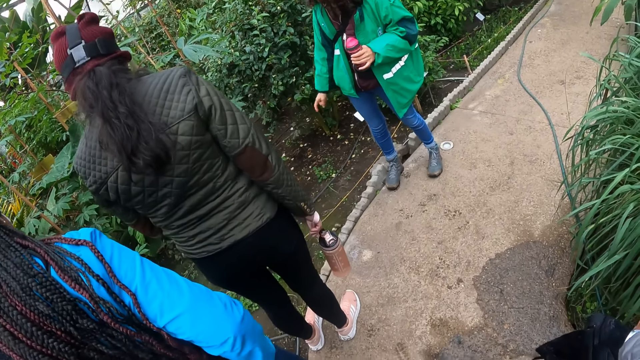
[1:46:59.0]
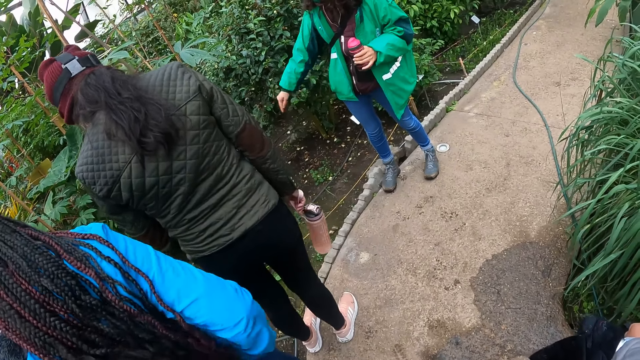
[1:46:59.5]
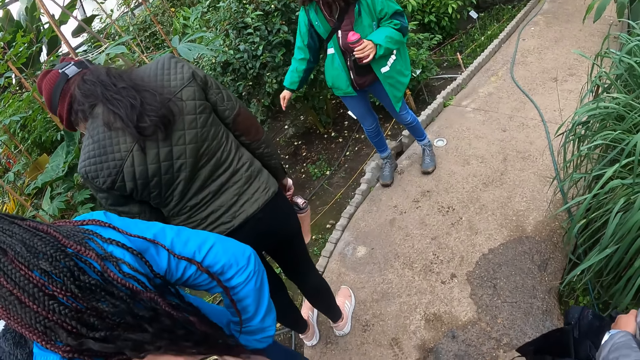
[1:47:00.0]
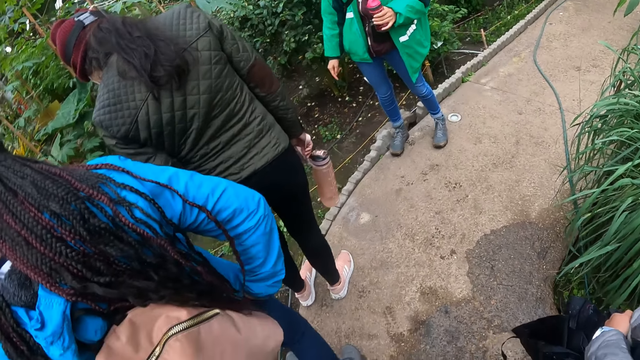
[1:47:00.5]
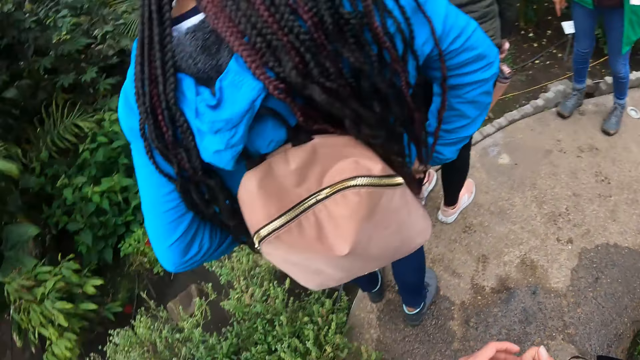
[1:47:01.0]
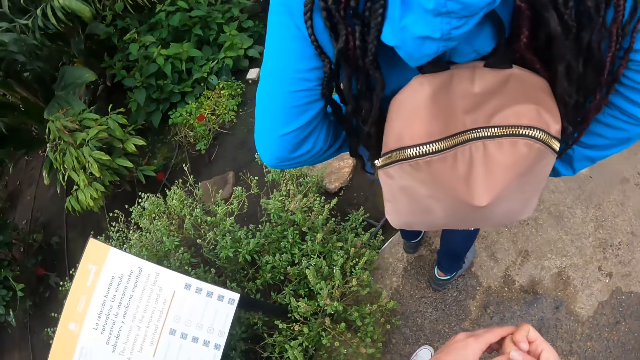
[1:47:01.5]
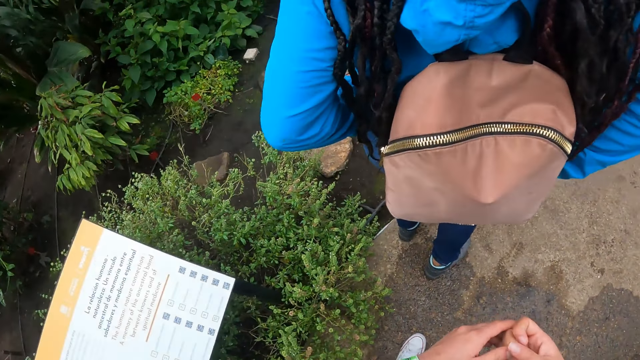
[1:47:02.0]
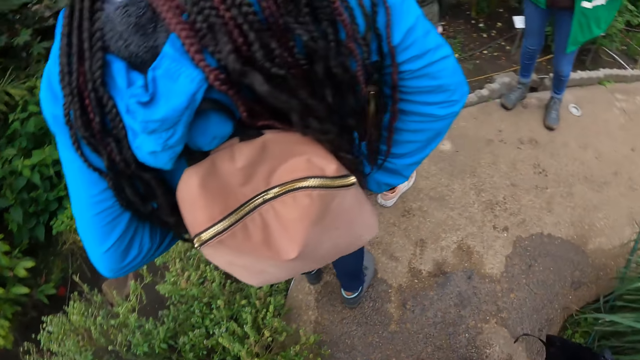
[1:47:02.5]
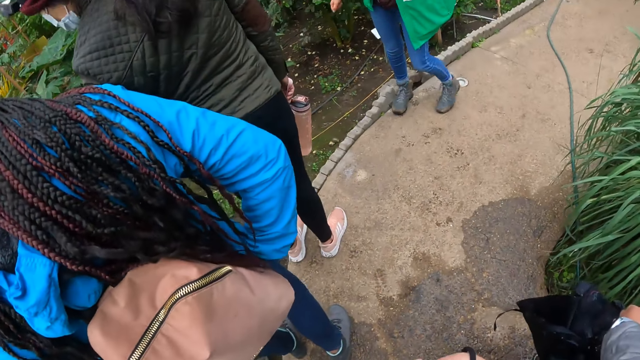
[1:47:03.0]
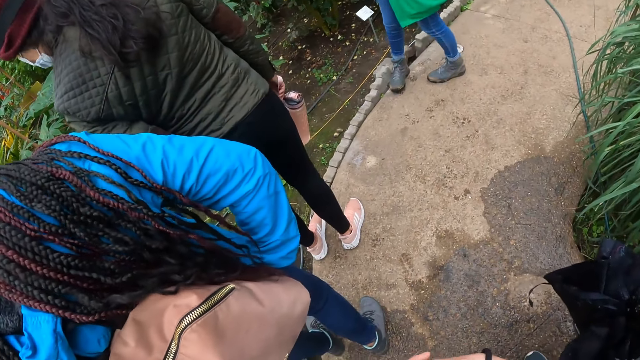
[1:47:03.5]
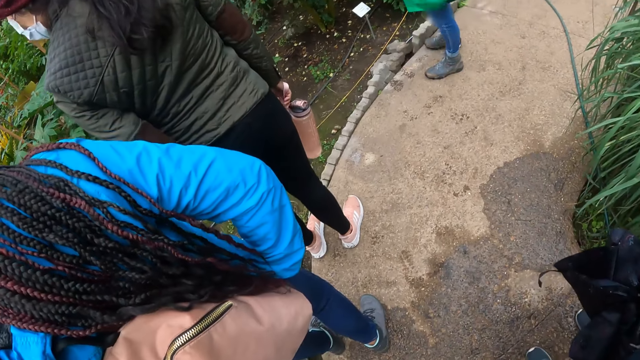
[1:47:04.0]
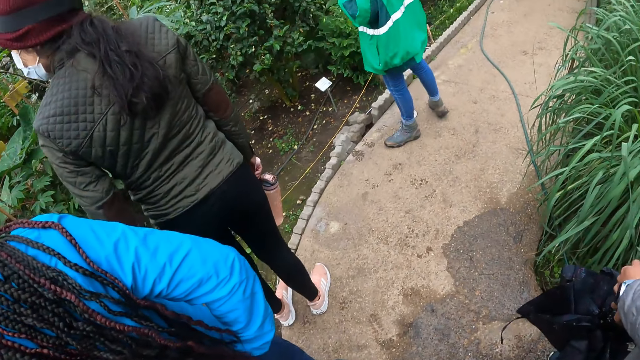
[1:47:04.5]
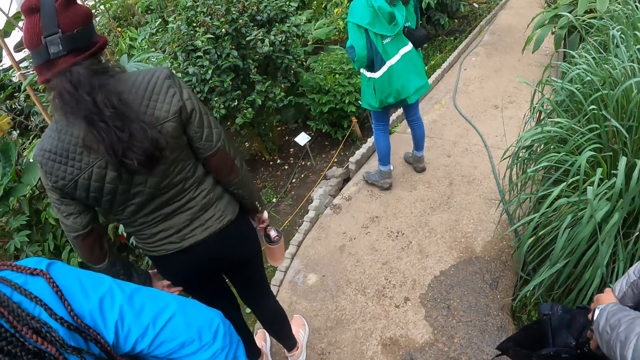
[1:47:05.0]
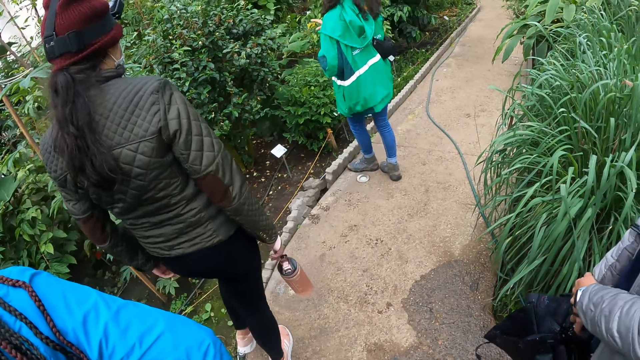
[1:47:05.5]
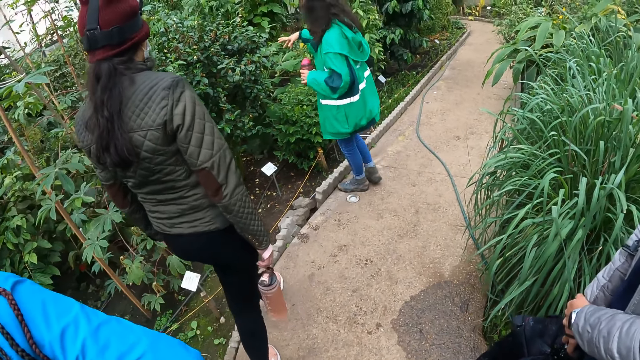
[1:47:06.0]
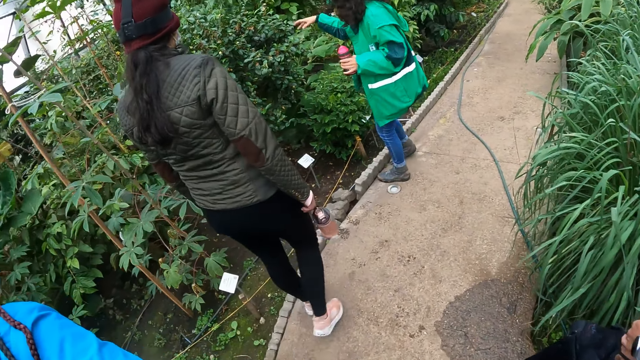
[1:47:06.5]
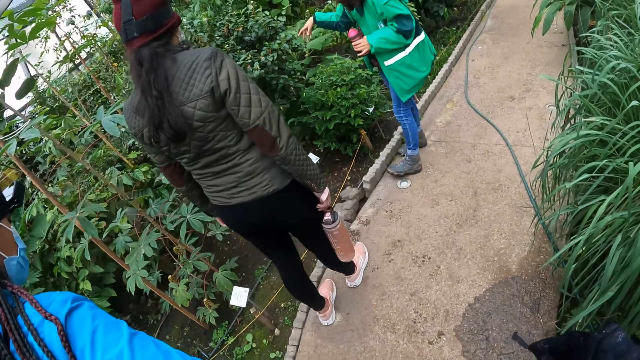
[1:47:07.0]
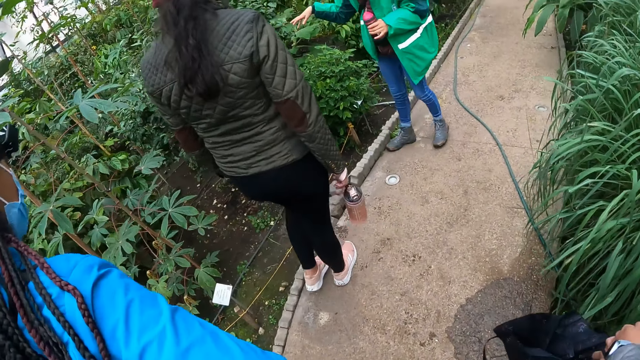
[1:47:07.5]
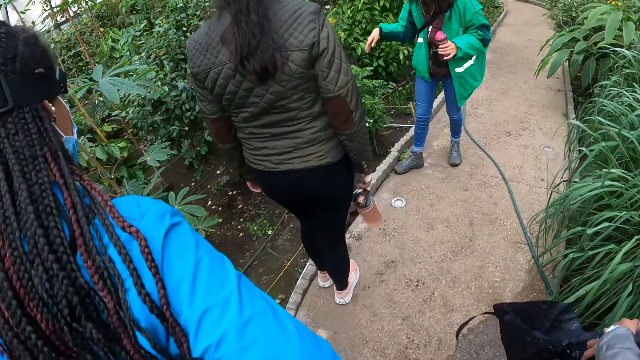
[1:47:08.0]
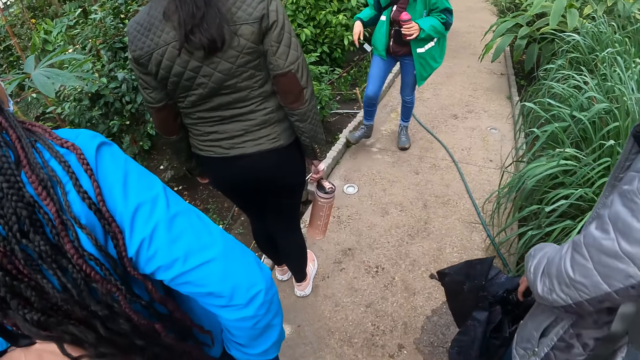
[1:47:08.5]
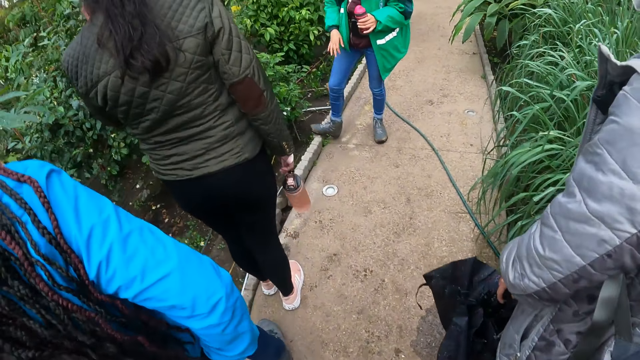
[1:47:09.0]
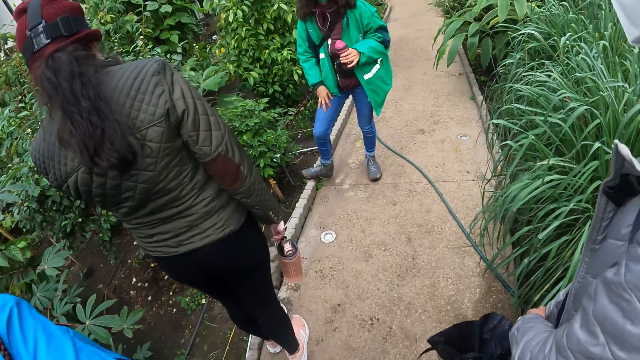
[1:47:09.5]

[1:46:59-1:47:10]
The camera wearer looks around. A woman walks on the pathway. Another woman walks on the pathway. The first woman interacts while moving hand. A third woman walks on the pathway. The camera wearer walks on the pathway. A fourth woman walks on the pathway.

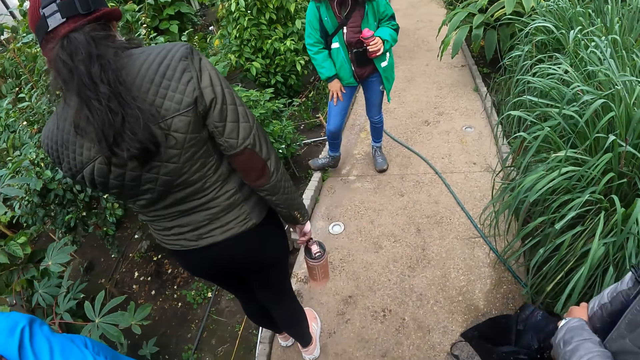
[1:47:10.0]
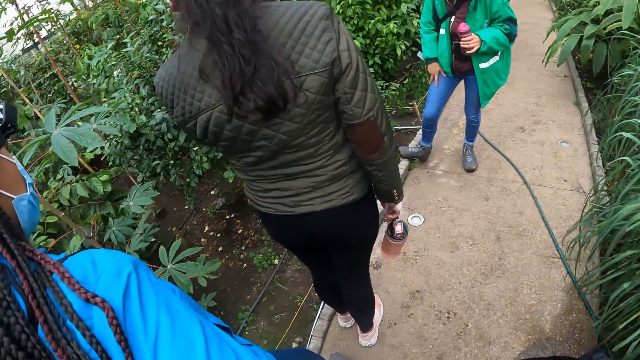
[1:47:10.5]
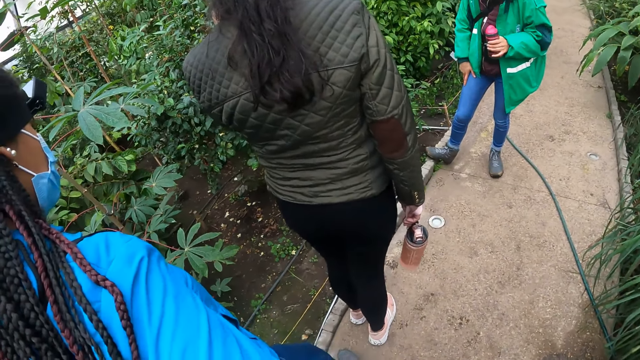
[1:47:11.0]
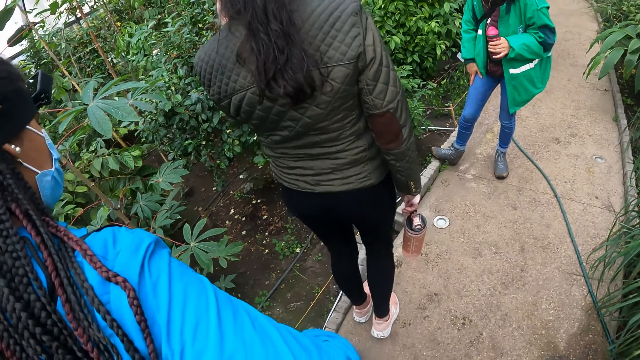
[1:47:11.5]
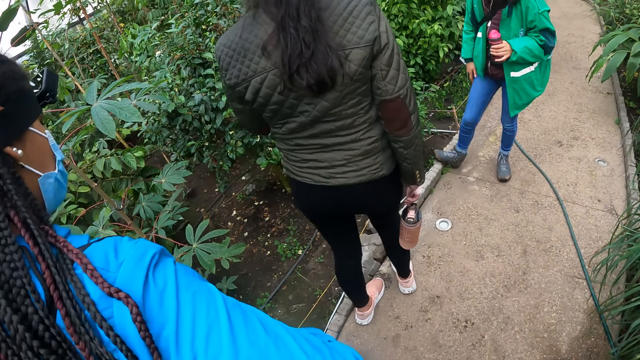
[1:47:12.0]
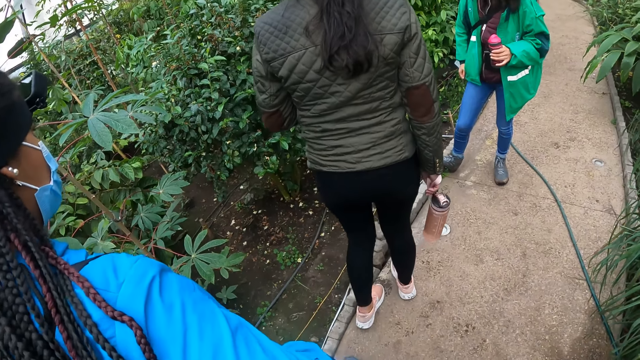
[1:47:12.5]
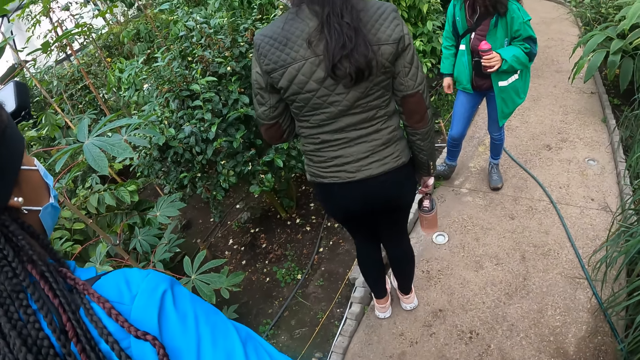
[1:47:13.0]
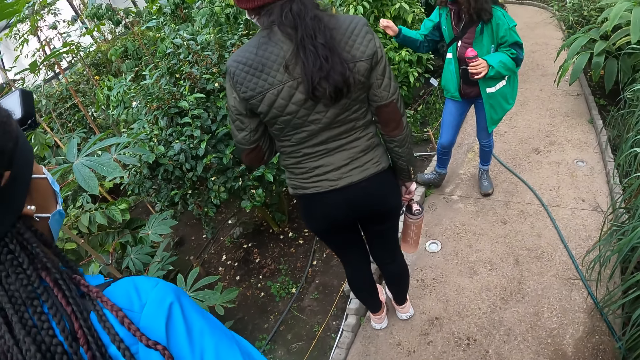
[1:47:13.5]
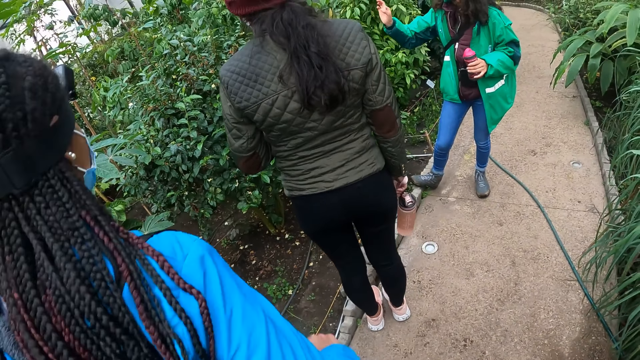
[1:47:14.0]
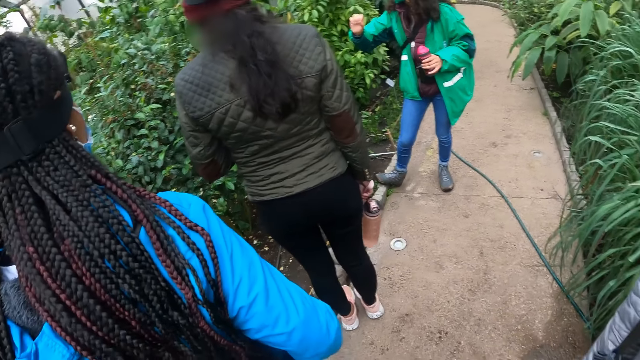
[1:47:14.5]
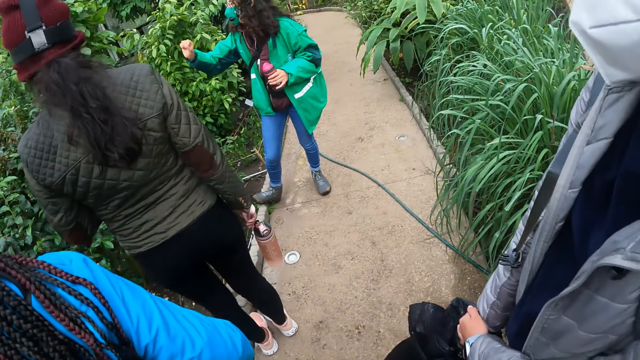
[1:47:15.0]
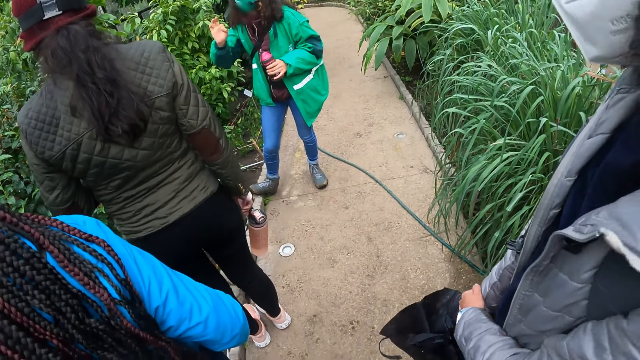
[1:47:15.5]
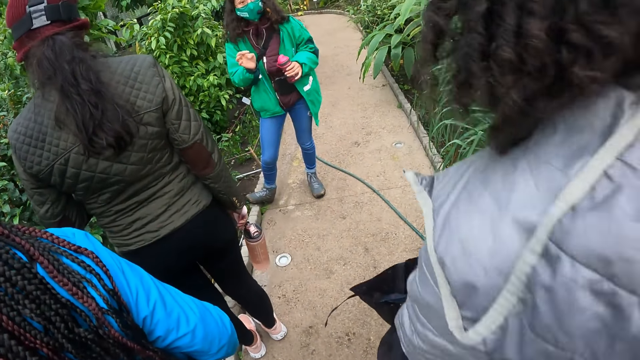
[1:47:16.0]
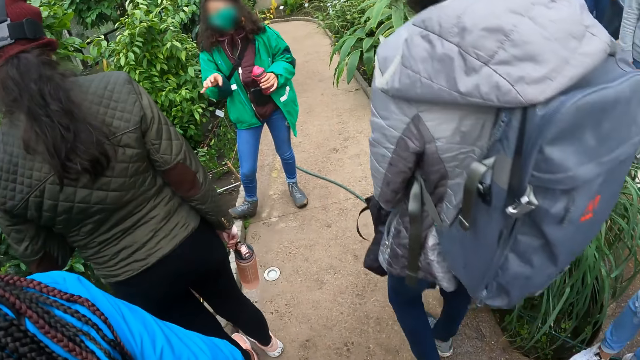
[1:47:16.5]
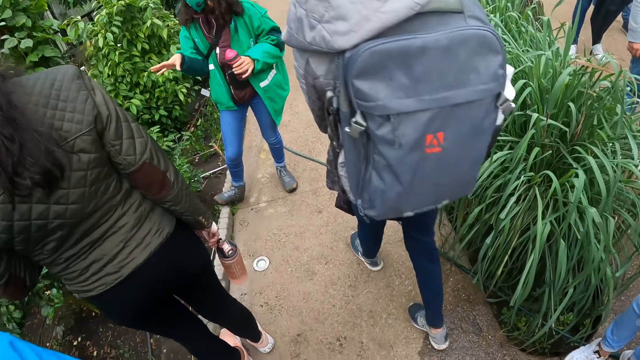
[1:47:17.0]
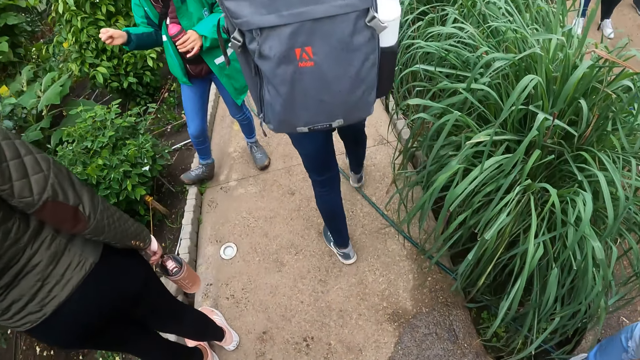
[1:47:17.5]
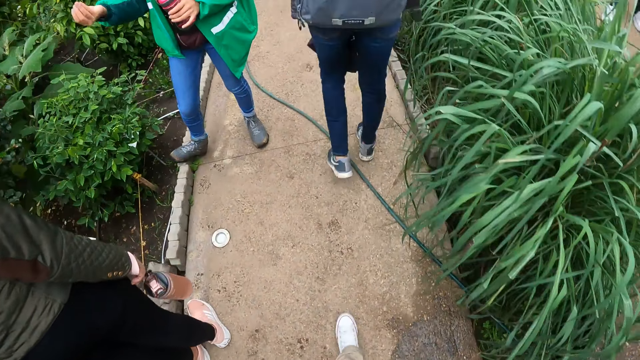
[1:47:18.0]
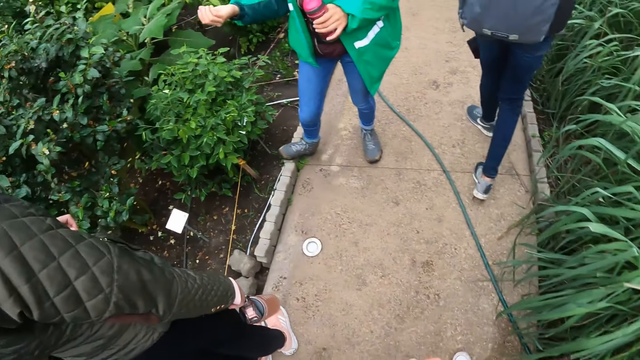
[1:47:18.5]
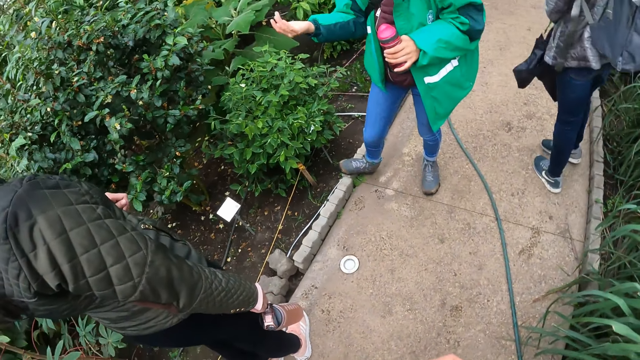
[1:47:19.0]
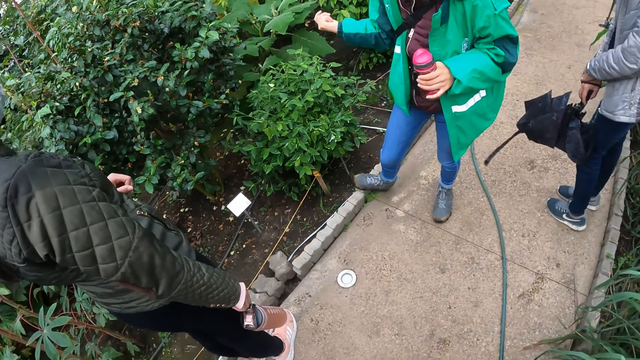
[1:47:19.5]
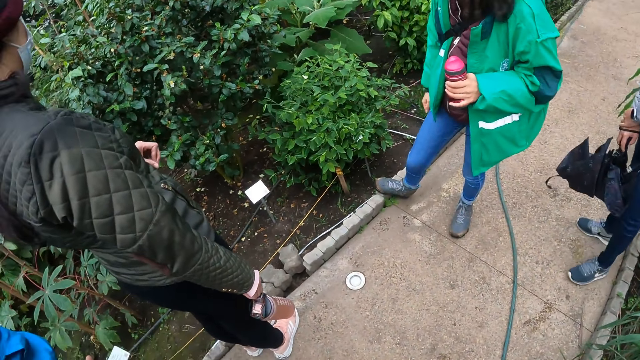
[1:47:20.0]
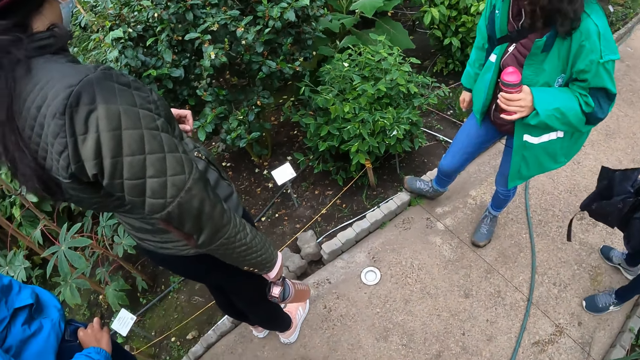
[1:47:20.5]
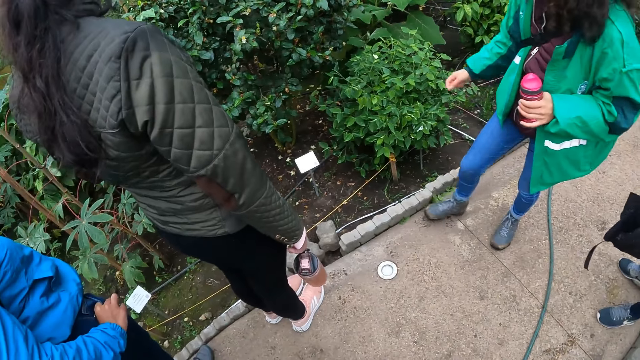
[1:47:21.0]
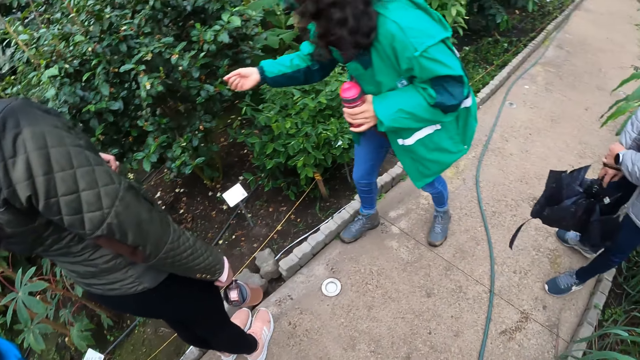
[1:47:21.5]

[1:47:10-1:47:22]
Two people stare around and walk around. Another person interacts while moving hand. A woman walks on the pathway.
